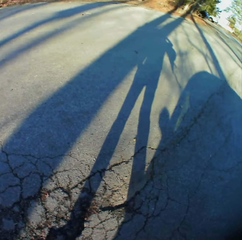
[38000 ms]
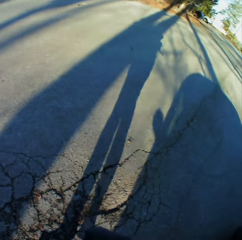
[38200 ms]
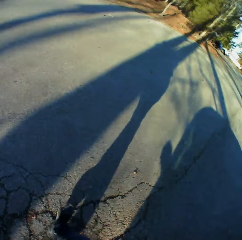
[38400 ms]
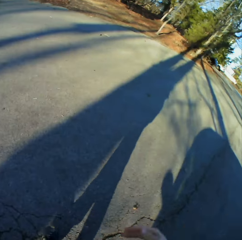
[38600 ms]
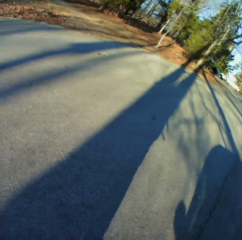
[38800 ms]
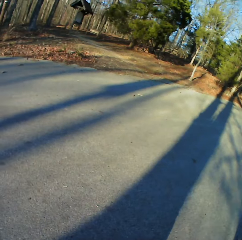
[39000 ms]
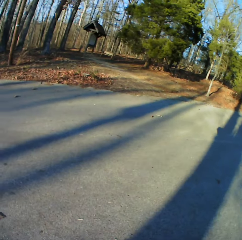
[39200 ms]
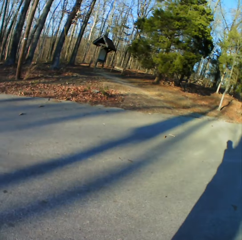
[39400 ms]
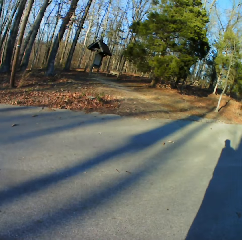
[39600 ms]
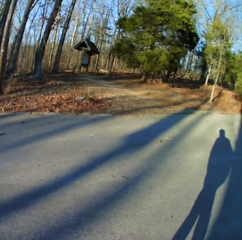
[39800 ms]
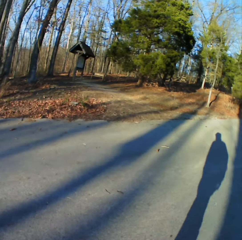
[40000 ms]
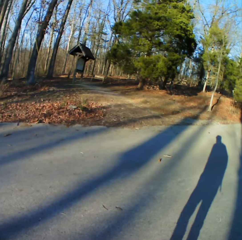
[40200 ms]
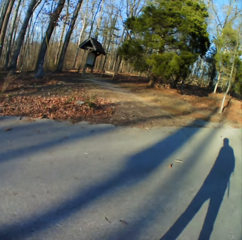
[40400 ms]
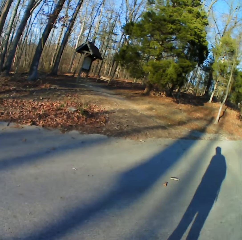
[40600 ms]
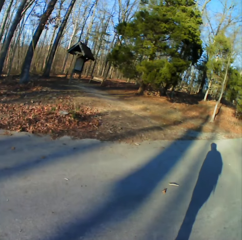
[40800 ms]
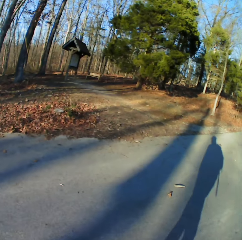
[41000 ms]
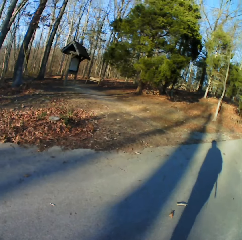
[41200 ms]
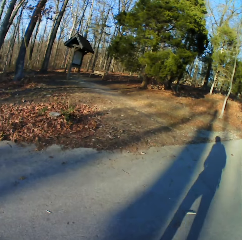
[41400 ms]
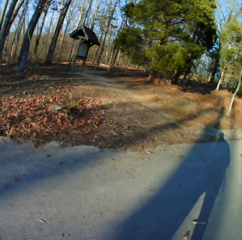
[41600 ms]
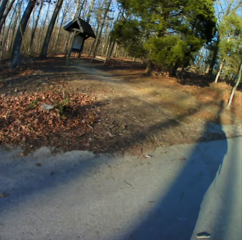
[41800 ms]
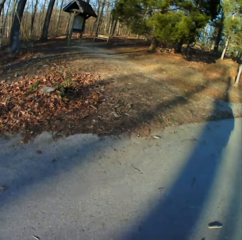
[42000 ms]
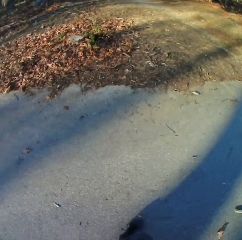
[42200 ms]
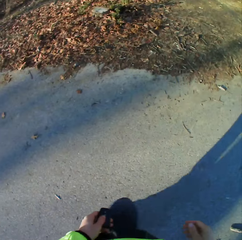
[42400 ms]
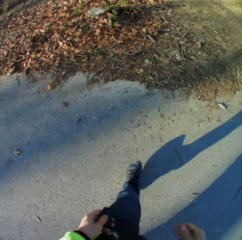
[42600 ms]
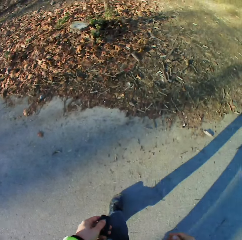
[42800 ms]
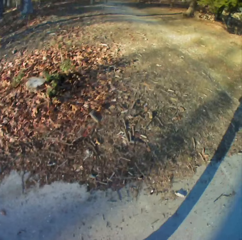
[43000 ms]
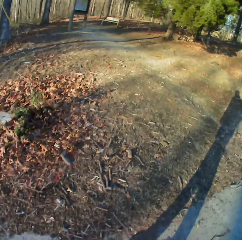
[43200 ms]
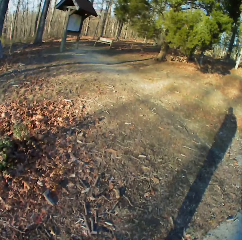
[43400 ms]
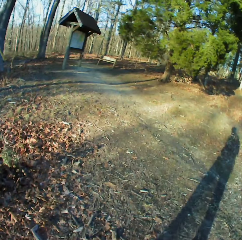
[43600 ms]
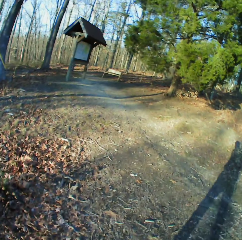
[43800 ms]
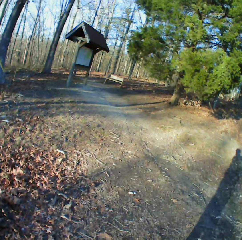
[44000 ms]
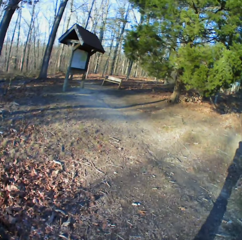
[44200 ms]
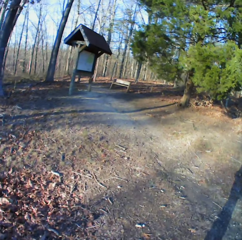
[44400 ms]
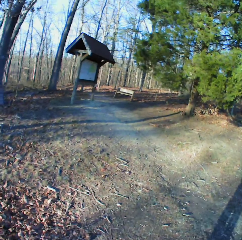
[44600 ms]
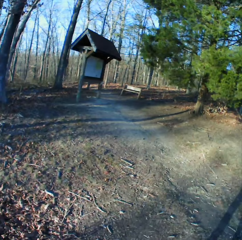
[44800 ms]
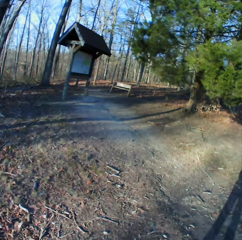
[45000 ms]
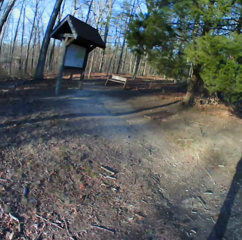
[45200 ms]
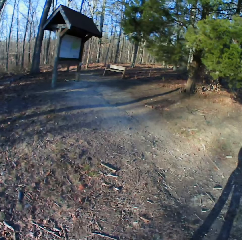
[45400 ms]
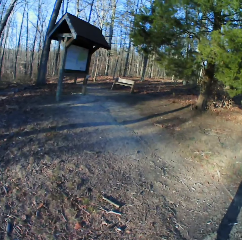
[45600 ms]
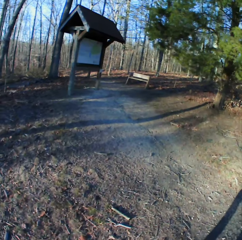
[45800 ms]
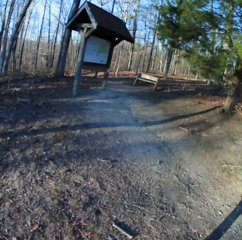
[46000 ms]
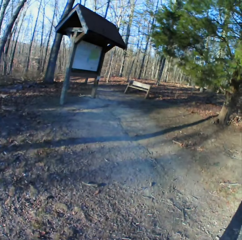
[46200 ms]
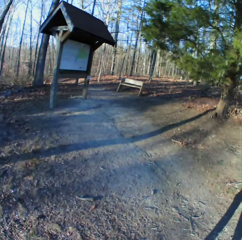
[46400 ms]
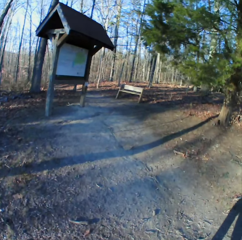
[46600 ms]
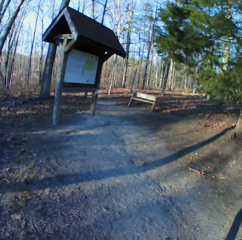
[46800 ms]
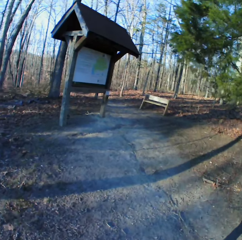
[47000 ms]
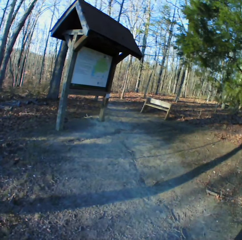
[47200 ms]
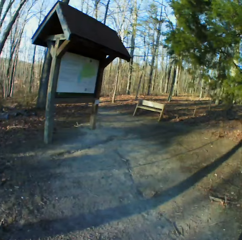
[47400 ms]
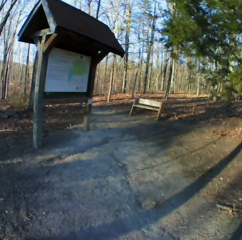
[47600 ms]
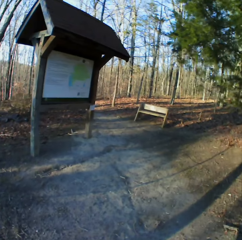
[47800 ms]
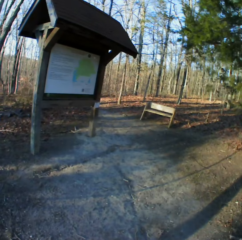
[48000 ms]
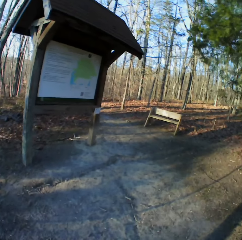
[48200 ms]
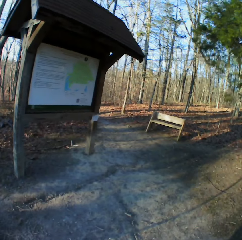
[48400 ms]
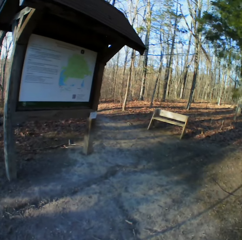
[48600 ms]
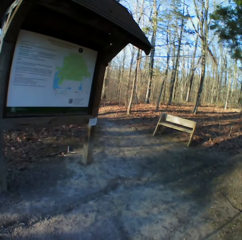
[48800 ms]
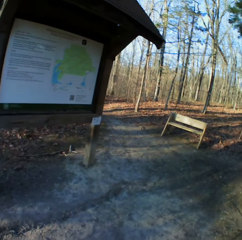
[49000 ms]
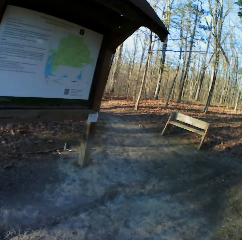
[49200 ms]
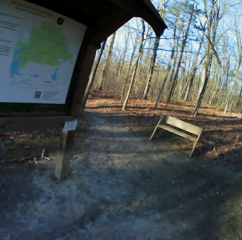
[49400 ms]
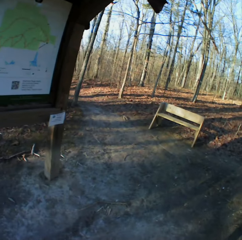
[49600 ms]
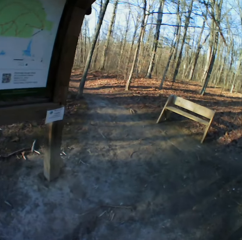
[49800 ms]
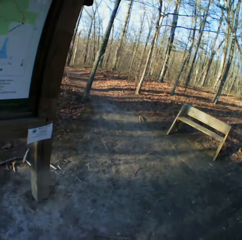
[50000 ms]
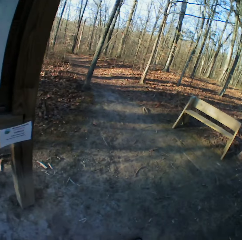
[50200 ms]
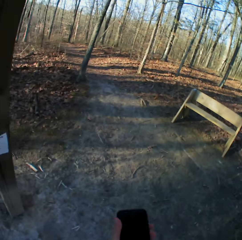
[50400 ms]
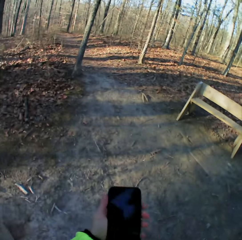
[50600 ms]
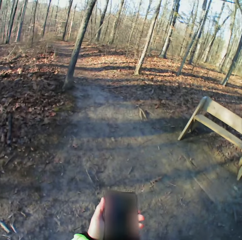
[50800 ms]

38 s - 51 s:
The camera wearer walks on the road. They walk in the forest.

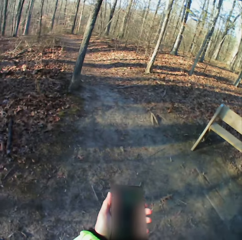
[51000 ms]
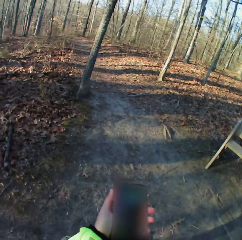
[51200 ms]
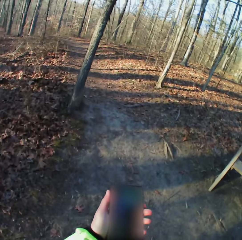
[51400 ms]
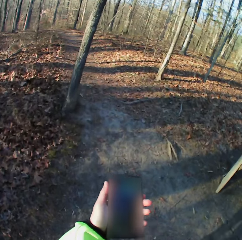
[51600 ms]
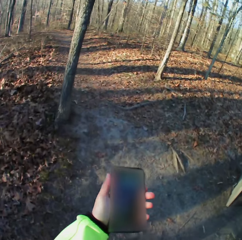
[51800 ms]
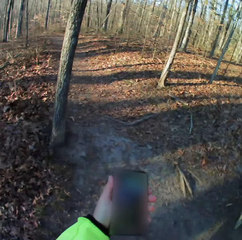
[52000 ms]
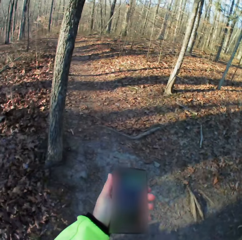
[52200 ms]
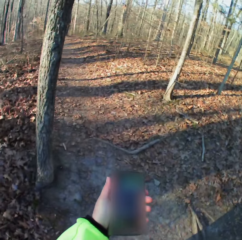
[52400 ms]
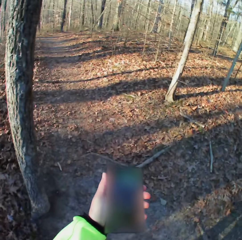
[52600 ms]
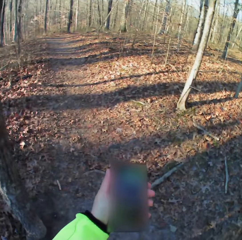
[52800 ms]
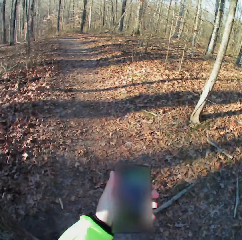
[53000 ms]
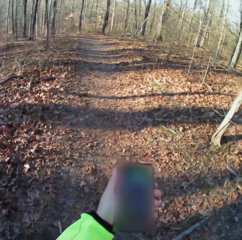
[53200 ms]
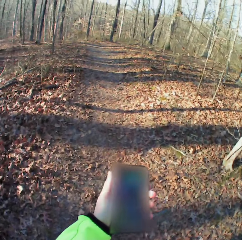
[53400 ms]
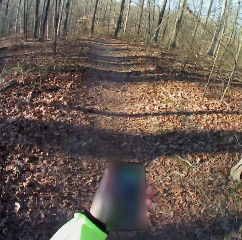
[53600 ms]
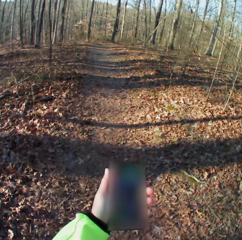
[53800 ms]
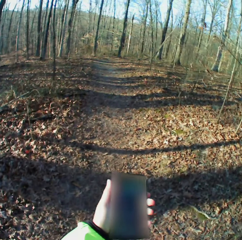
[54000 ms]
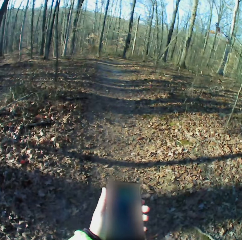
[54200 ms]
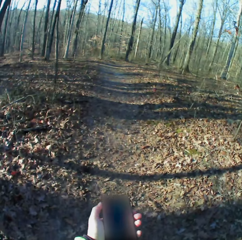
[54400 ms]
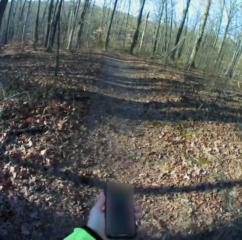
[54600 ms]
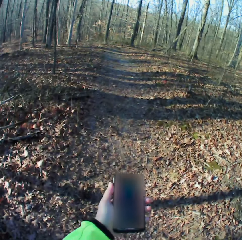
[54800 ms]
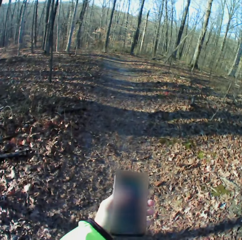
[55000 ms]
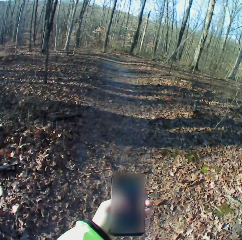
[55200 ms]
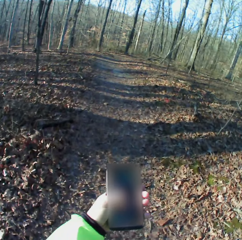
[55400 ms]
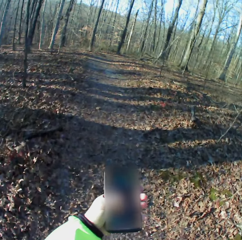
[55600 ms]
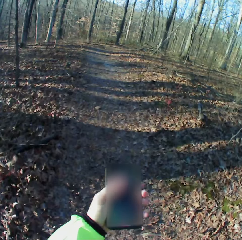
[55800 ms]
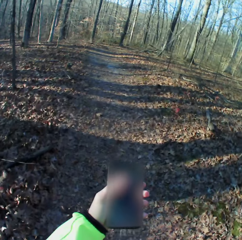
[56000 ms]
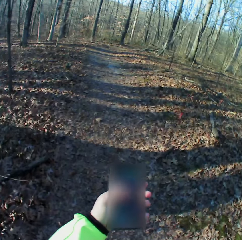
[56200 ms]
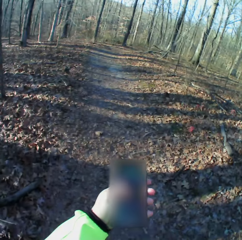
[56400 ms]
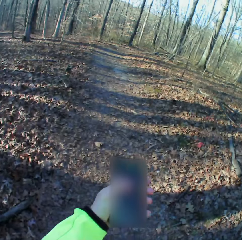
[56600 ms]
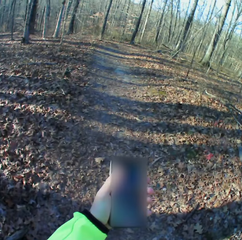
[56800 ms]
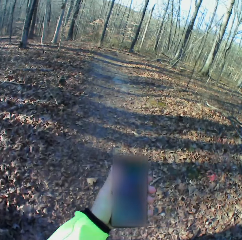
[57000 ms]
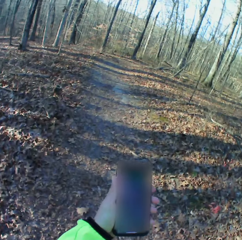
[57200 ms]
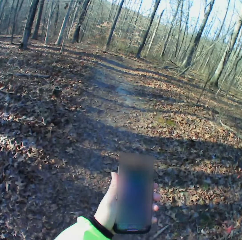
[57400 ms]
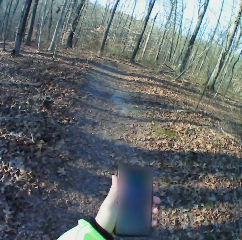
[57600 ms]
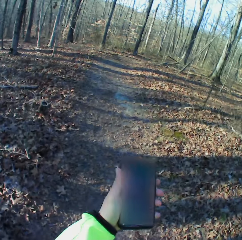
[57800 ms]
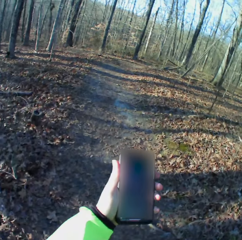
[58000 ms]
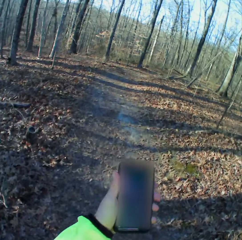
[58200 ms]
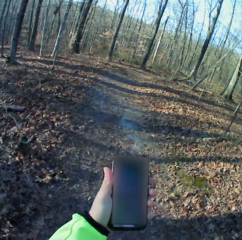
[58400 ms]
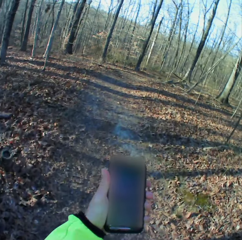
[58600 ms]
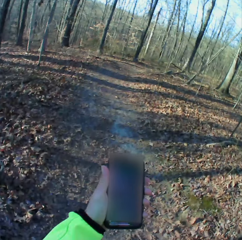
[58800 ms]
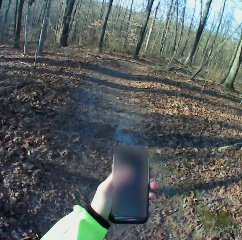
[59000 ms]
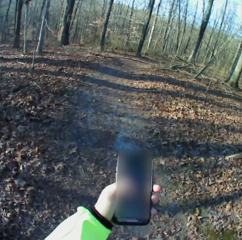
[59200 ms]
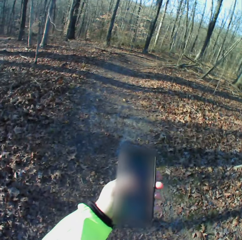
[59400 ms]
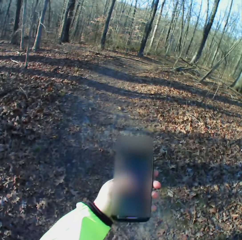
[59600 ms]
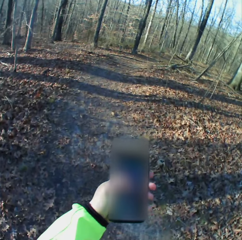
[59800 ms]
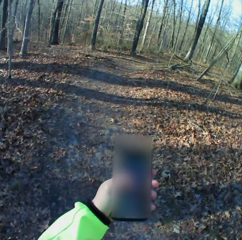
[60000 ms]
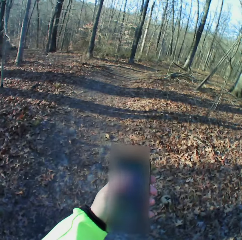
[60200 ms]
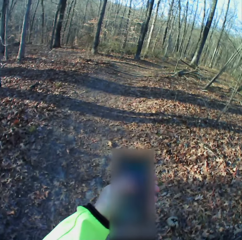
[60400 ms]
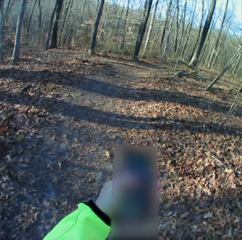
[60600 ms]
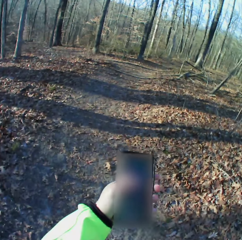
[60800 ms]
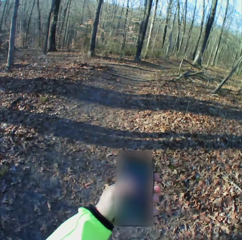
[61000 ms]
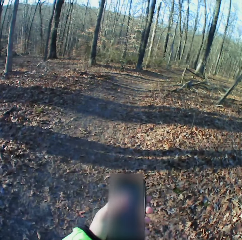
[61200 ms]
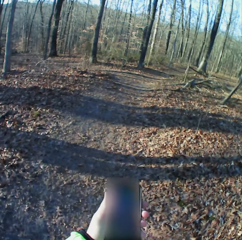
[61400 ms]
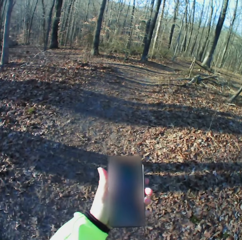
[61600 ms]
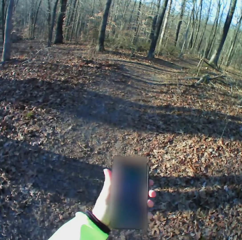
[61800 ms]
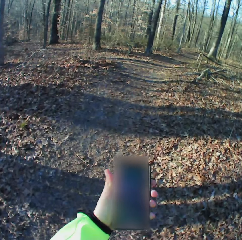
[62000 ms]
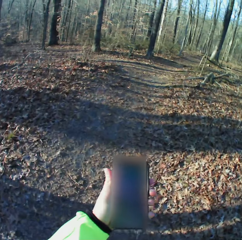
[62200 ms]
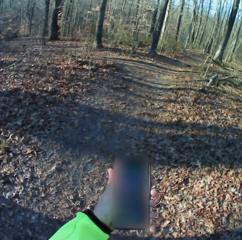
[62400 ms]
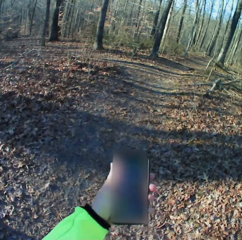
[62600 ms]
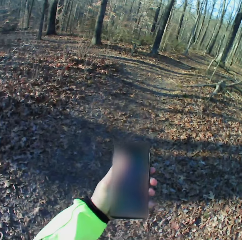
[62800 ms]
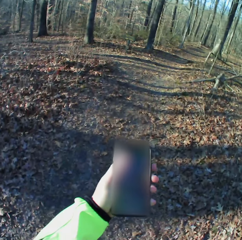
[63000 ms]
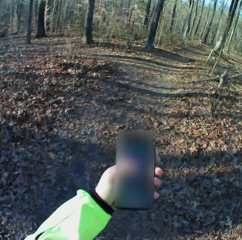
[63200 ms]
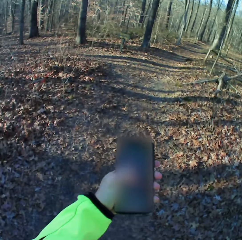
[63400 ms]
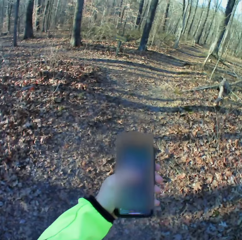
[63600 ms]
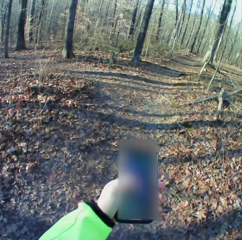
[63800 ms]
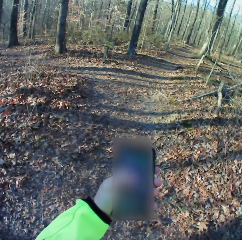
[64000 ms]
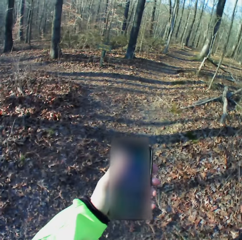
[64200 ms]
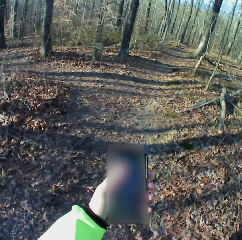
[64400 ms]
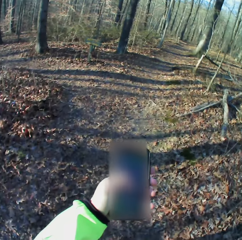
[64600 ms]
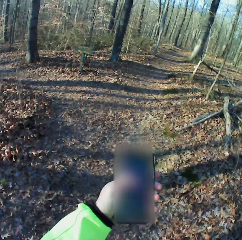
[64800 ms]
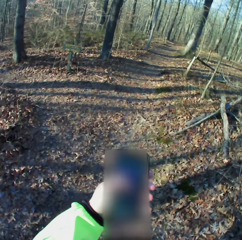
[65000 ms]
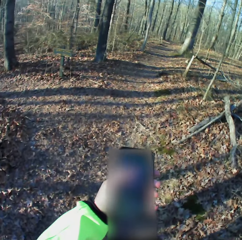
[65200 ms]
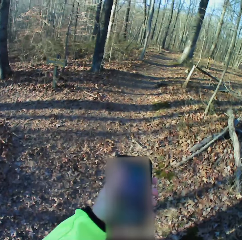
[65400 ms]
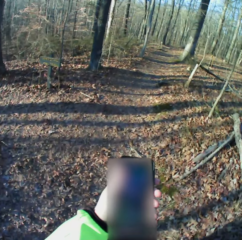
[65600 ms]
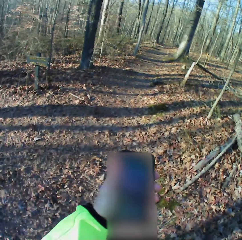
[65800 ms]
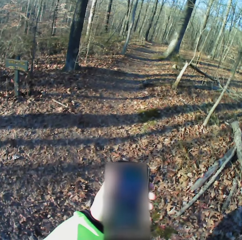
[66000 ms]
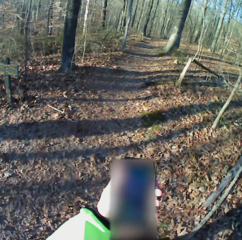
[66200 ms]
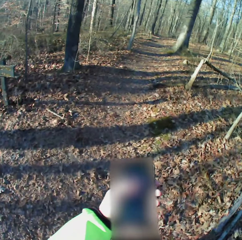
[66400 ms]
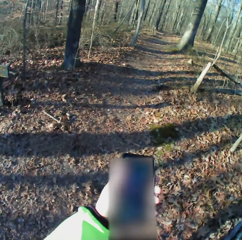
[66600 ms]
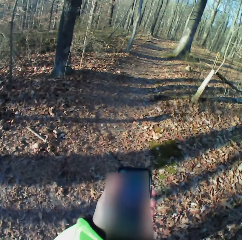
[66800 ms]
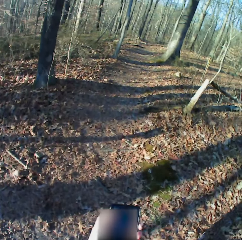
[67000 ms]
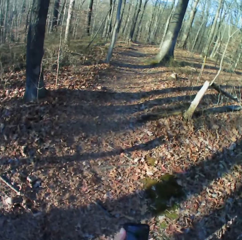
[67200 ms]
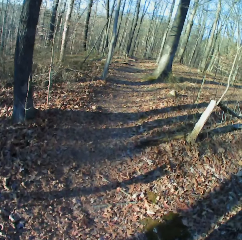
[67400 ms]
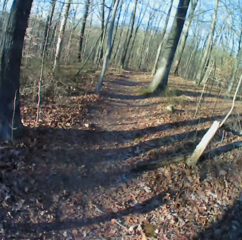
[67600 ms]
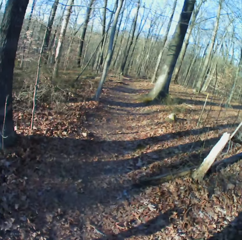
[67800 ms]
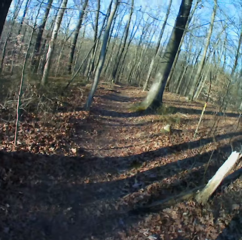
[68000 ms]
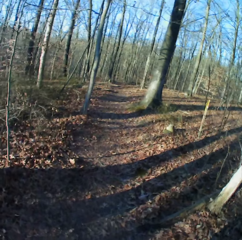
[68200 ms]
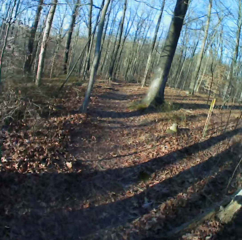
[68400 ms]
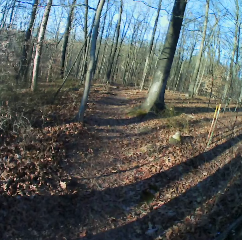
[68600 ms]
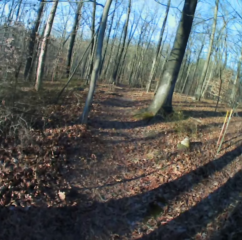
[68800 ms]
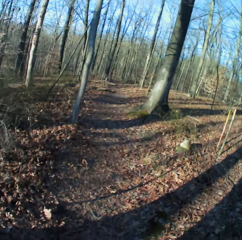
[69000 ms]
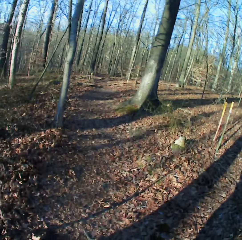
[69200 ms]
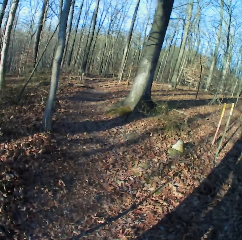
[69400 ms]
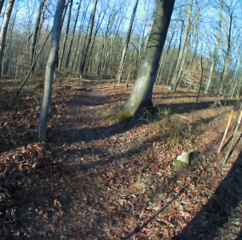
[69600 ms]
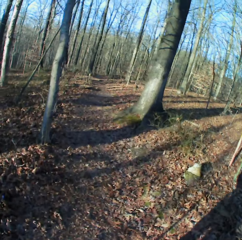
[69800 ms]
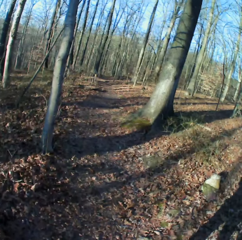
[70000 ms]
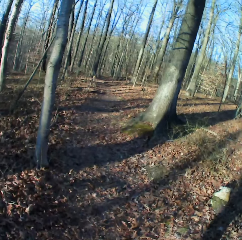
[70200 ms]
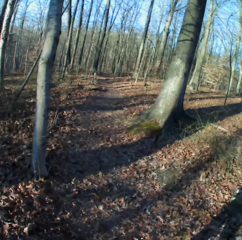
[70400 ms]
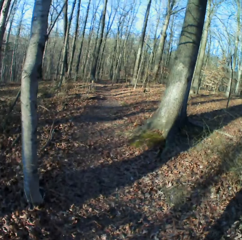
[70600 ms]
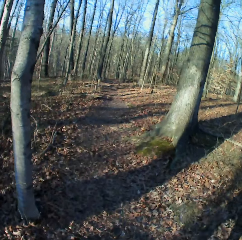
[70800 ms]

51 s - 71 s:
The camera wearer checks the phone. They scroll the phone. They scroll the phone again. They walk in the forest.
